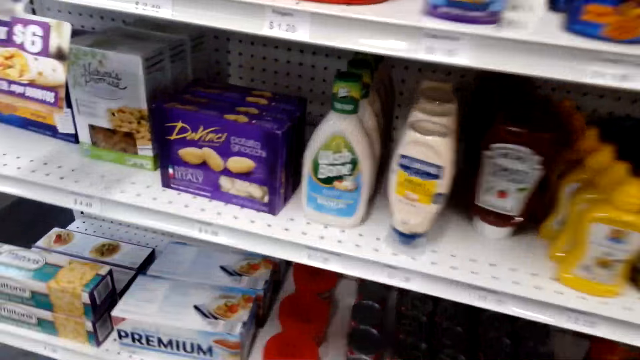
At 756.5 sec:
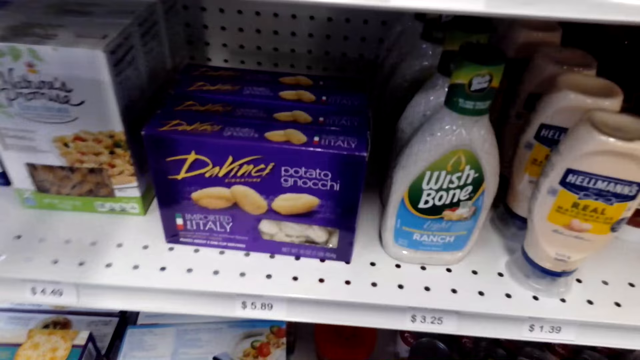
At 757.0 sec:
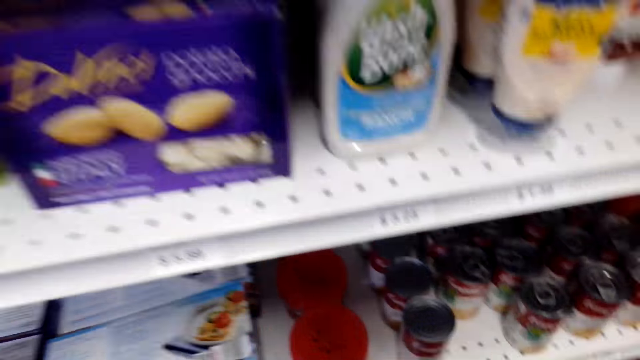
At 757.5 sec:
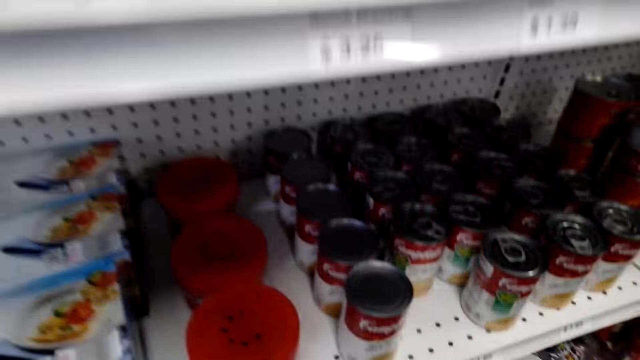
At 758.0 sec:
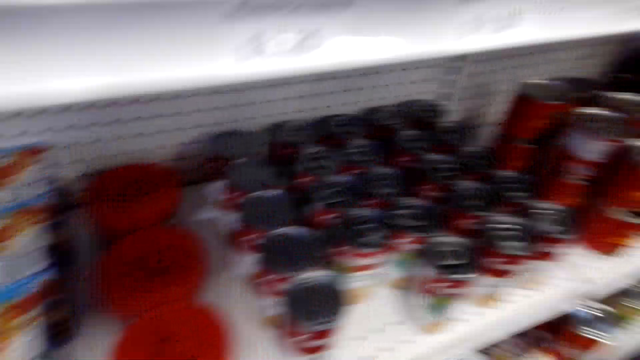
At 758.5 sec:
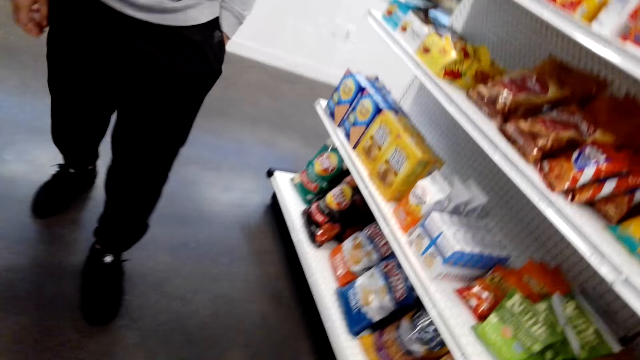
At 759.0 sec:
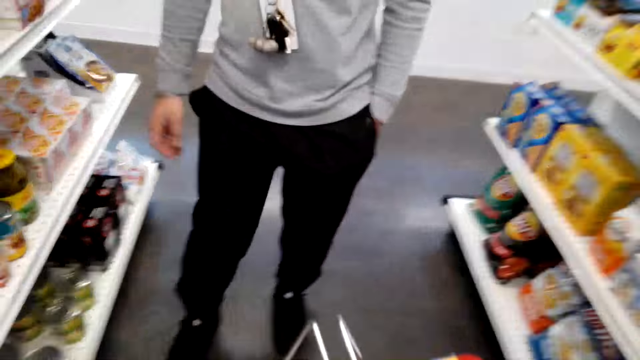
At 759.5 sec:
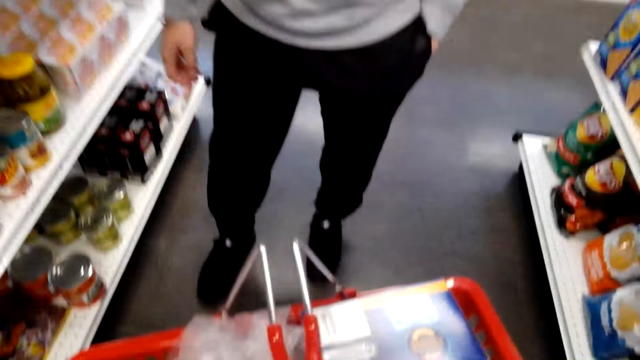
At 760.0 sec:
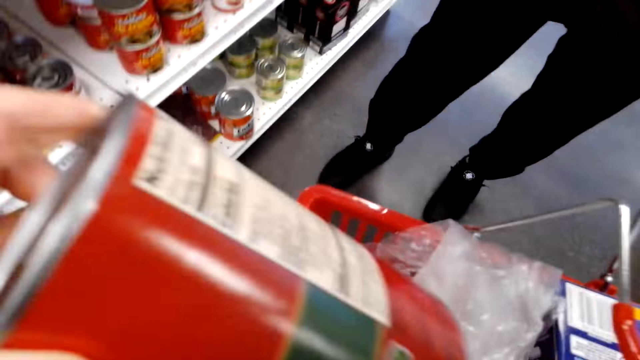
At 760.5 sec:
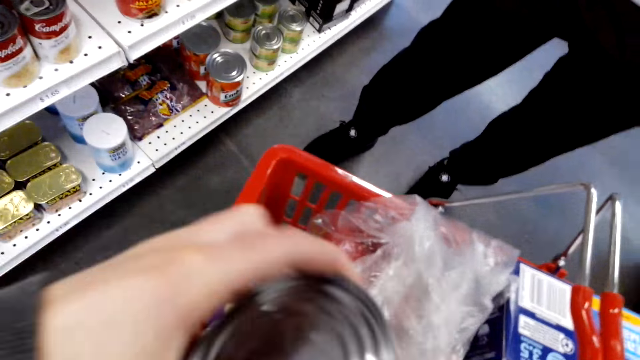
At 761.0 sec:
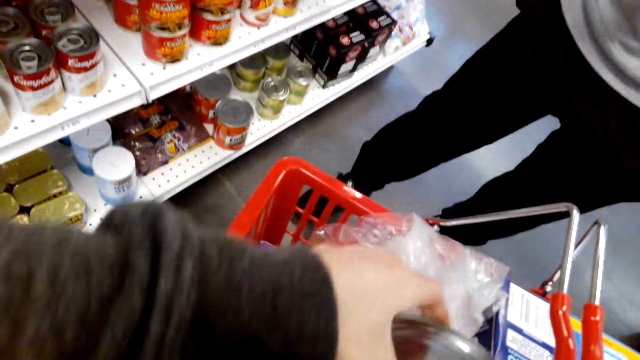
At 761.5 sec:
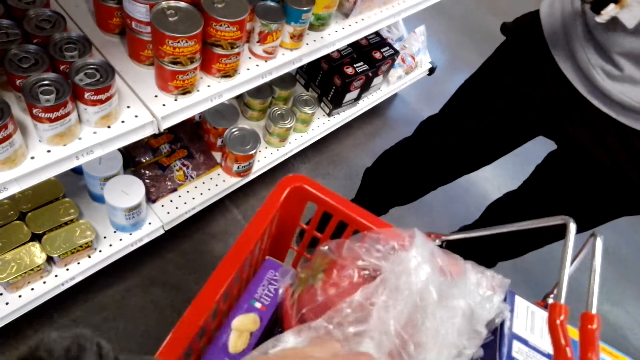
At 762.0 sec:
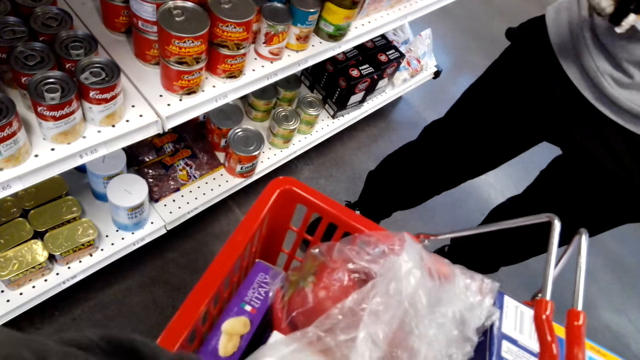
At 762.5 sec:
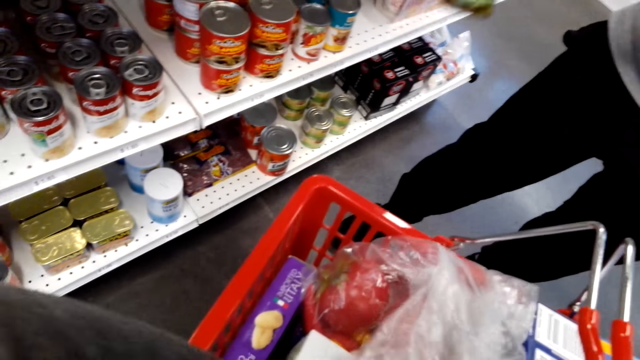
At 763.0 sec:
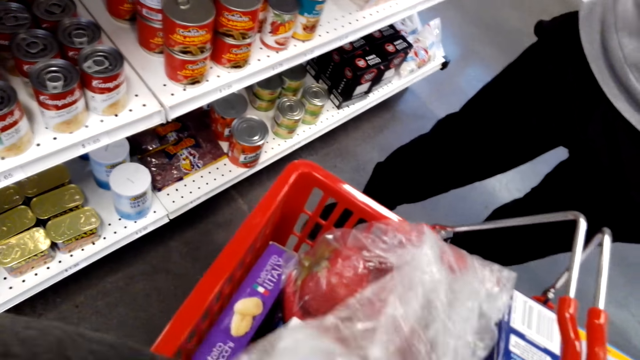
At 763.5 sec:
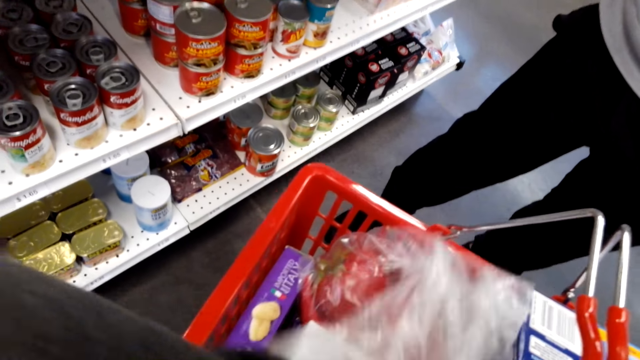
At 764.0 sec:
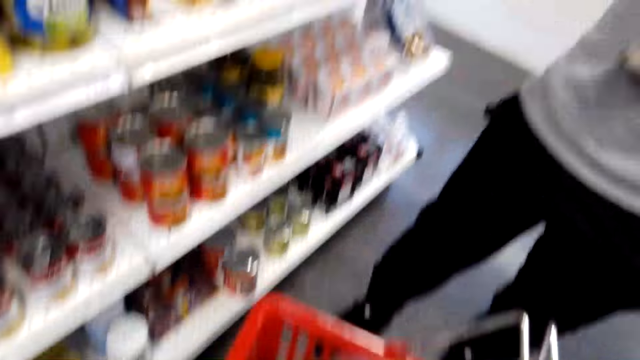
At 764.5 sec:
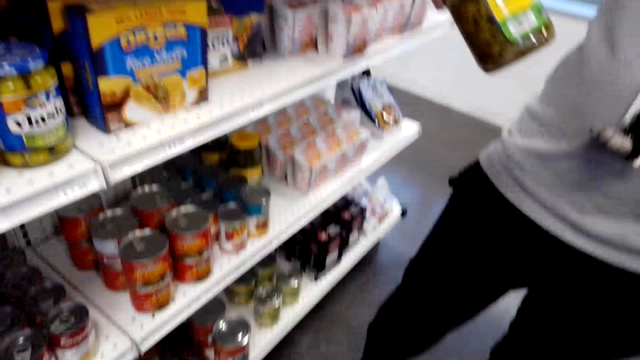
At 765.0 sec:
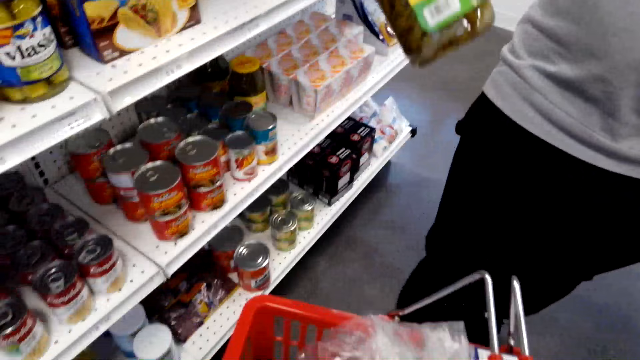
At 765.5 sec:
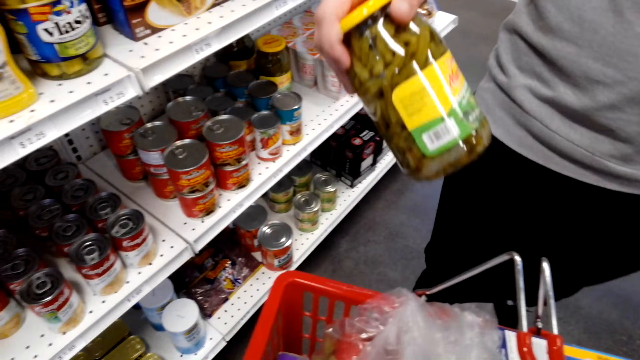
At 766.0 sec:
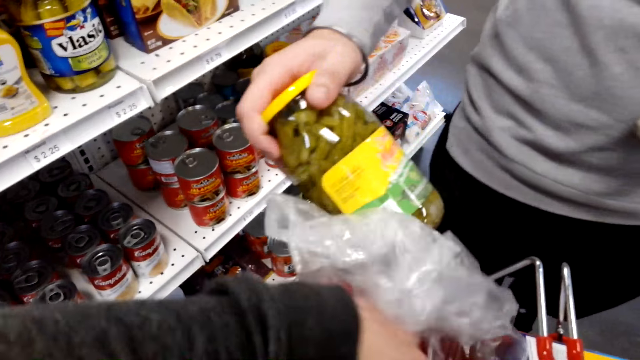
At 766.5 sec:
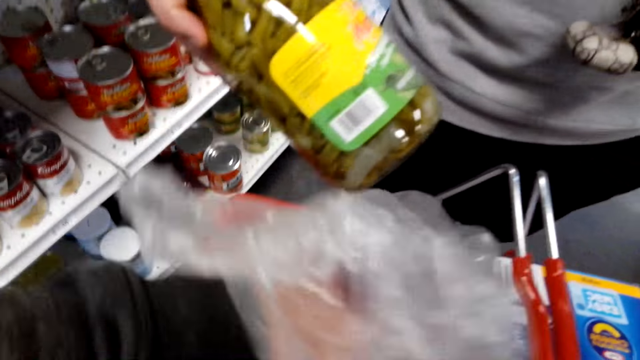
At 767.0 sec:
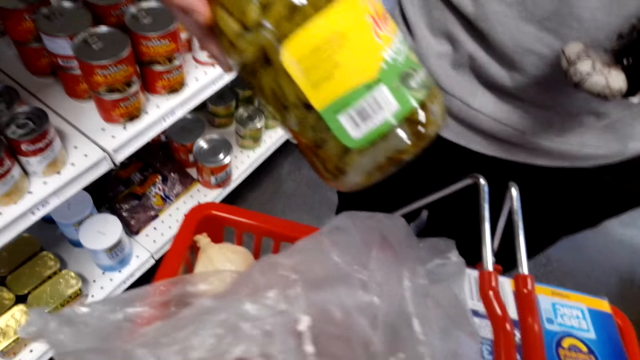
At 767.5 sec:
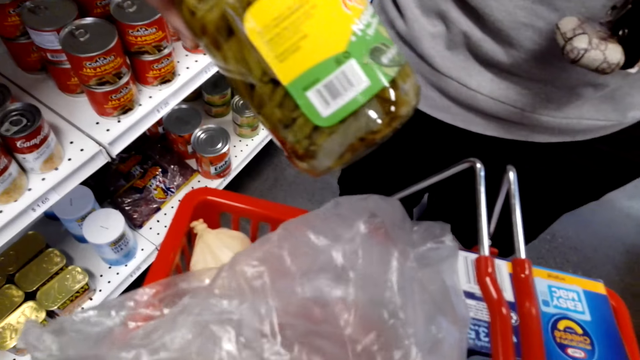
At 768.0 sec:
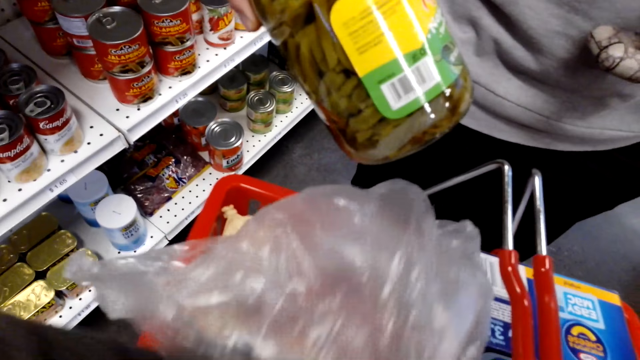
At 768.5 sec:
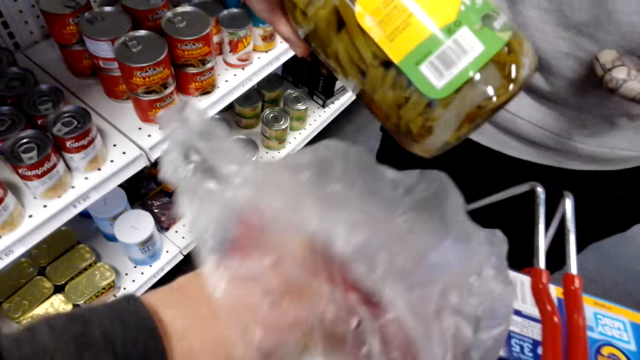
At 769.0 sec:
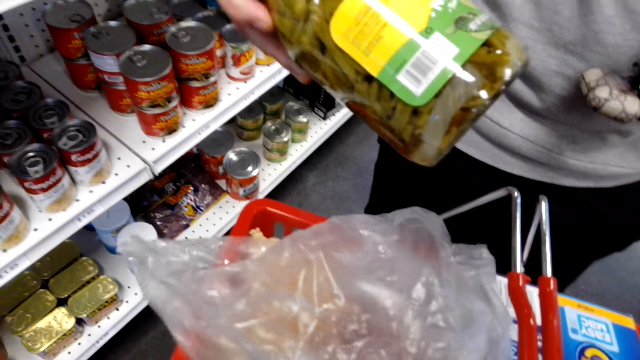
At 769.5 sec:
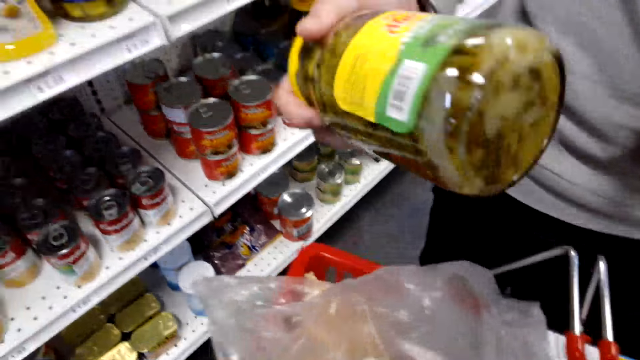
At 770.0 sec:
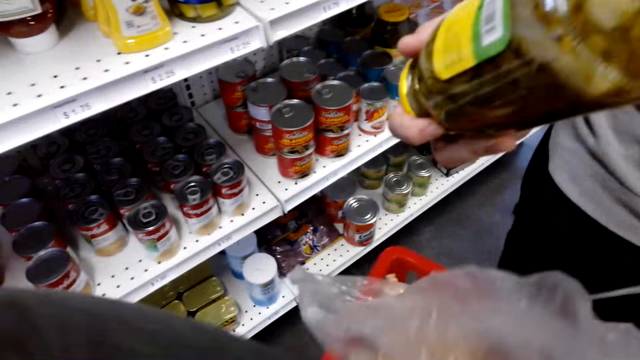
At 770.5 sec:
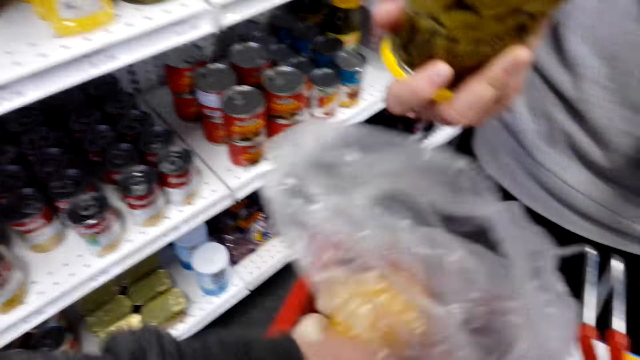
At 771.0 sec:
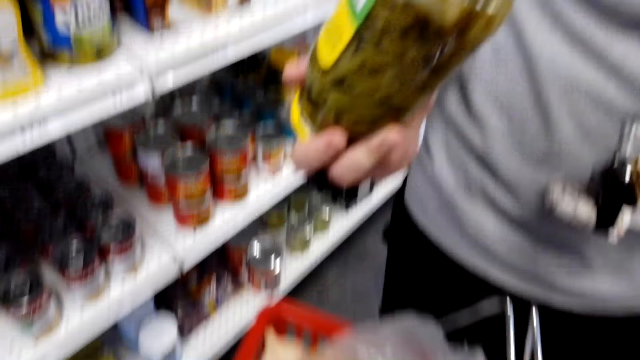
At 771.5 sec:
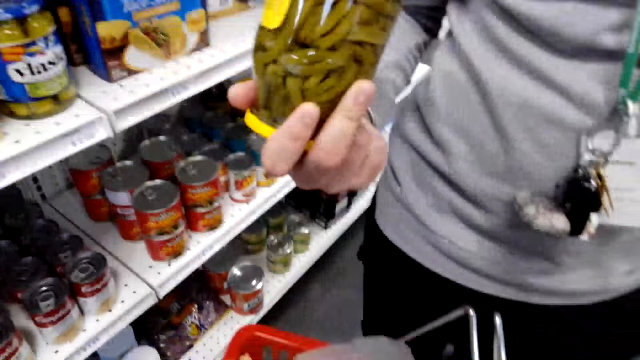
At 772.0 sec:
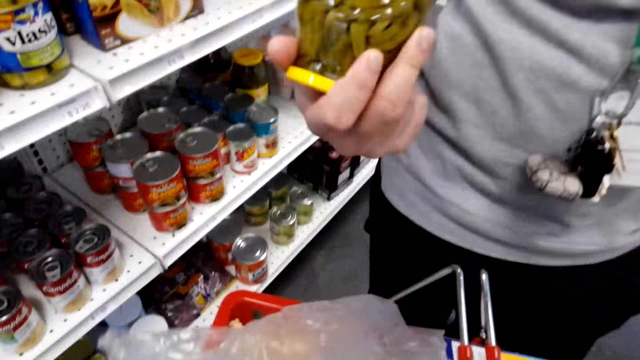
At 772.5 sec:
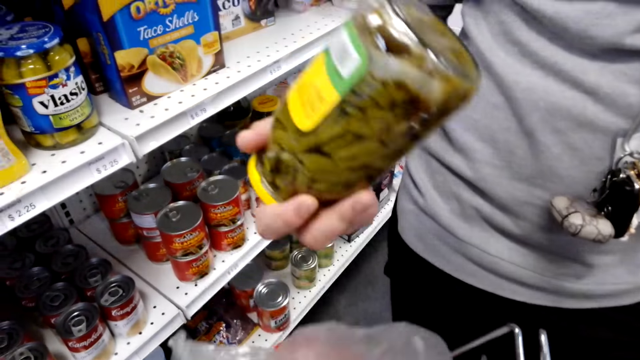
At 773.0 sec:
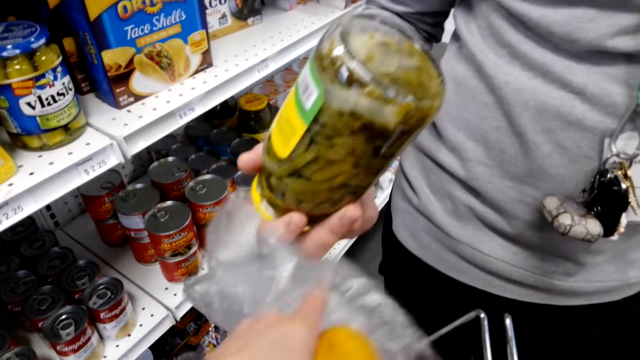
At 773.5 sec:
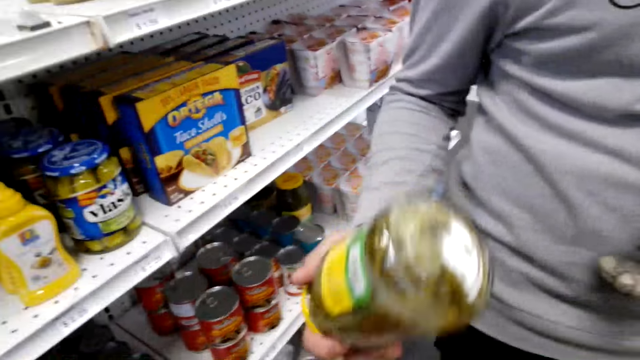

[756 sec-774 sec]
The camera wearer puts an item in the basket. A person holds an item. The camera wearer arranges the basket.

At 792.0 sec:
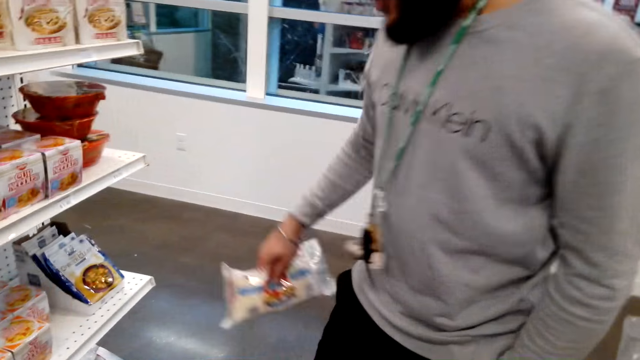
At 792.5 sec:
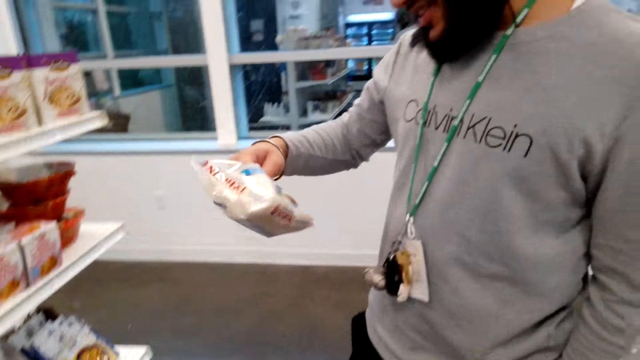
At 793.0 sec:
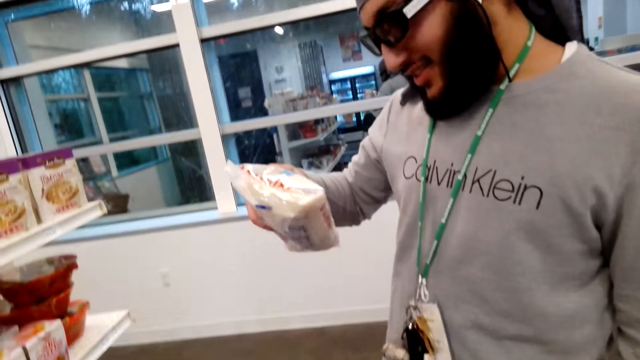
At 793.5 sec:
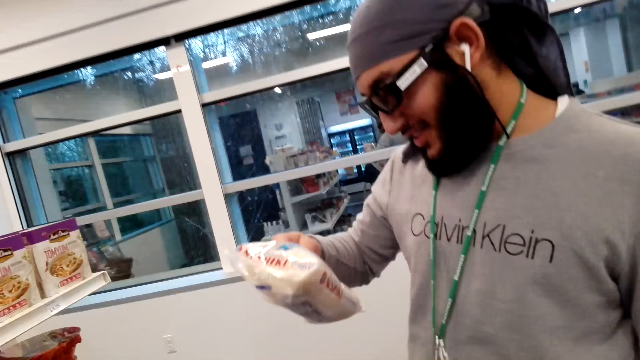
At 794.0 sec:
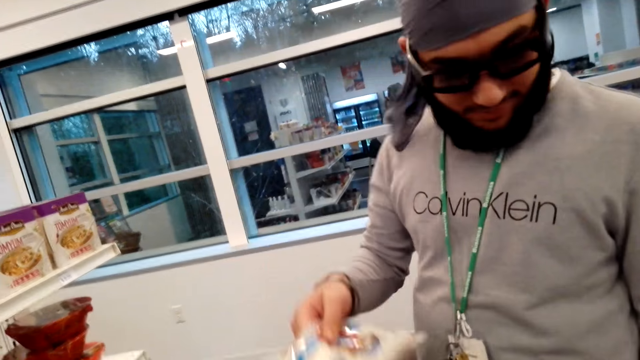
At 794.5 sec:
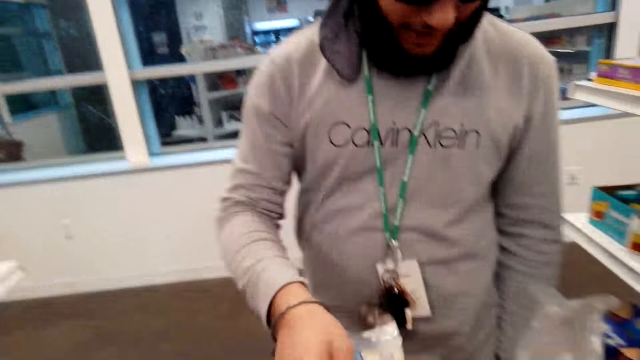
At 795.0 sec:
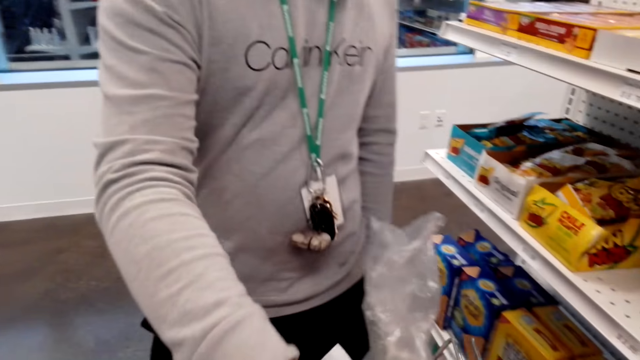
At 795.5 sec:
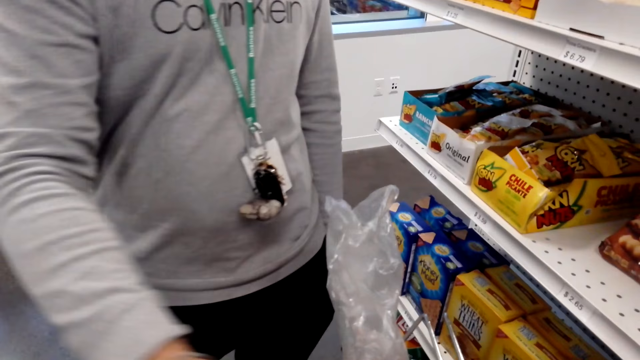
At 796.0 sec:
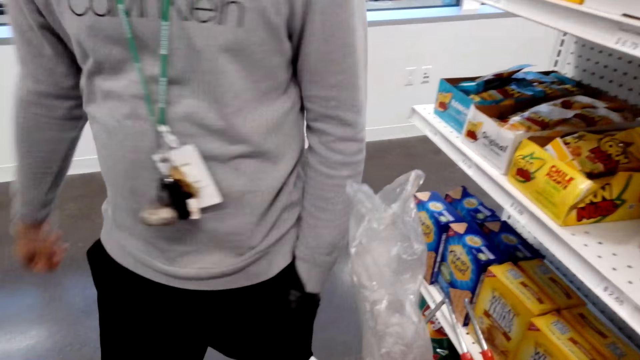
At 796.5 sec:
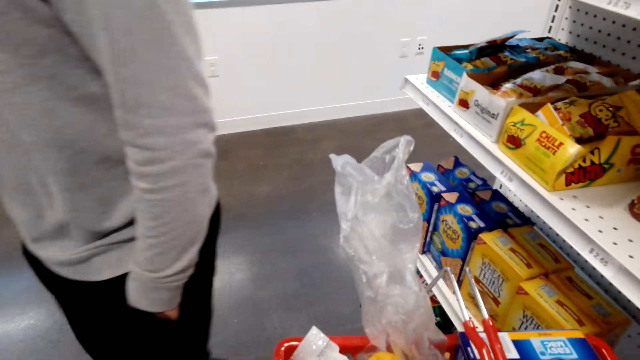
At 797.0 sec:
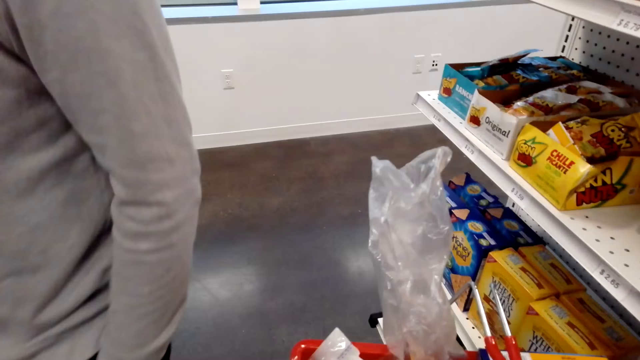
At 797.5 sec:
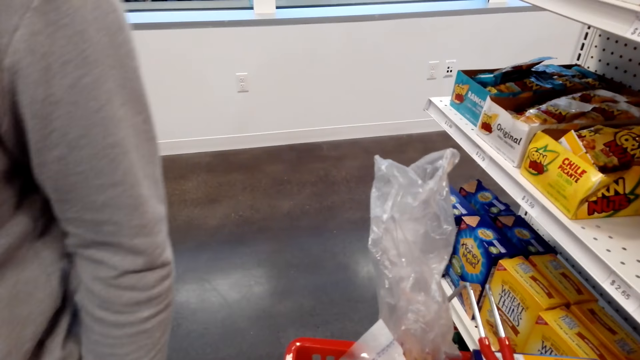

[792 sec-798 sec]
A person looks at the item. The person puts the item in the basket.
